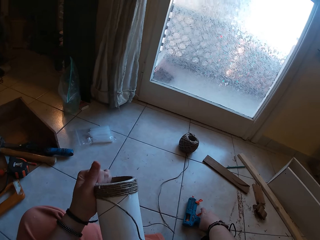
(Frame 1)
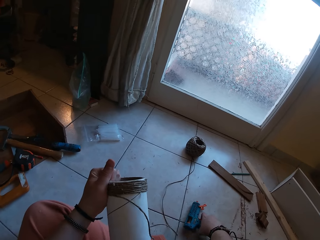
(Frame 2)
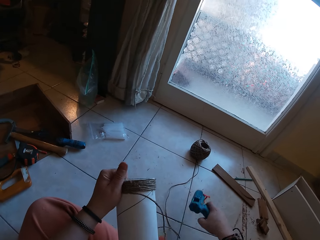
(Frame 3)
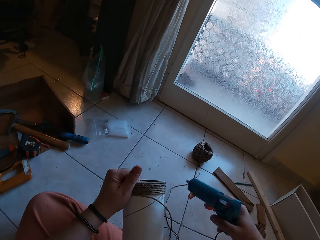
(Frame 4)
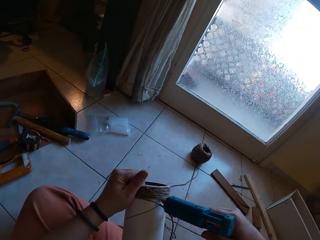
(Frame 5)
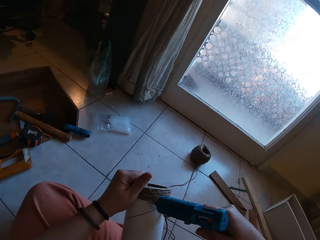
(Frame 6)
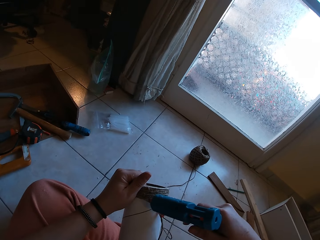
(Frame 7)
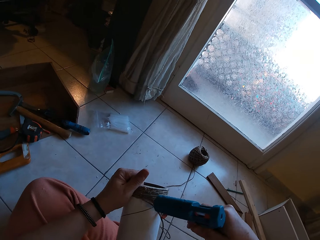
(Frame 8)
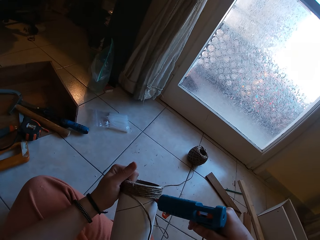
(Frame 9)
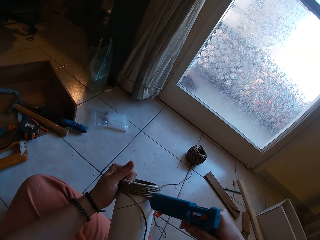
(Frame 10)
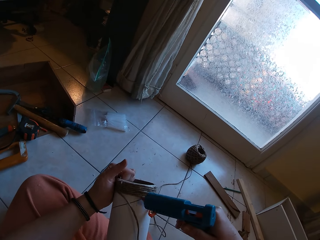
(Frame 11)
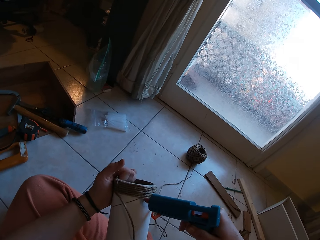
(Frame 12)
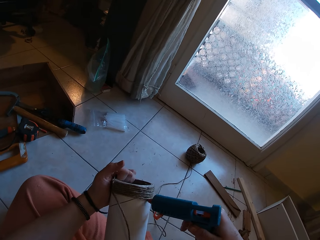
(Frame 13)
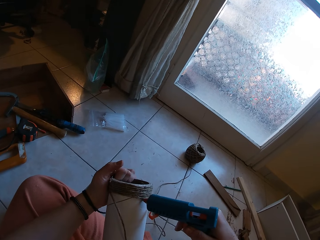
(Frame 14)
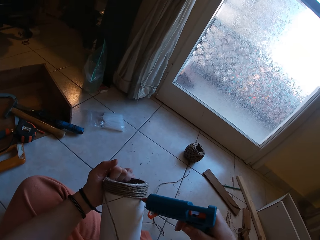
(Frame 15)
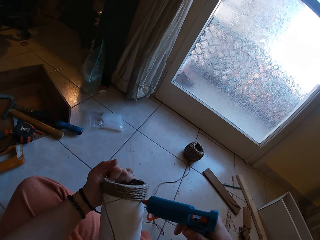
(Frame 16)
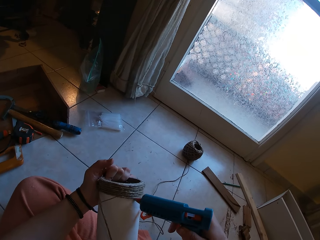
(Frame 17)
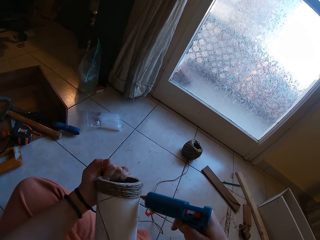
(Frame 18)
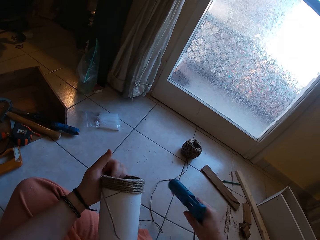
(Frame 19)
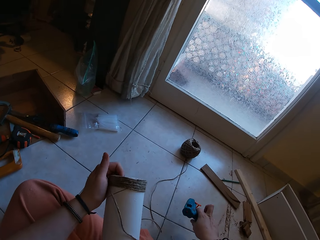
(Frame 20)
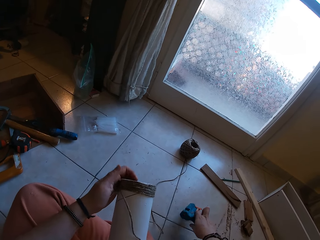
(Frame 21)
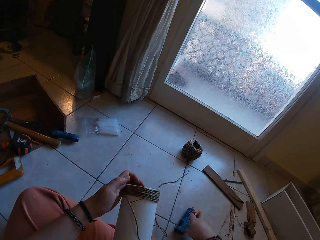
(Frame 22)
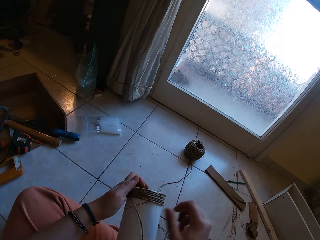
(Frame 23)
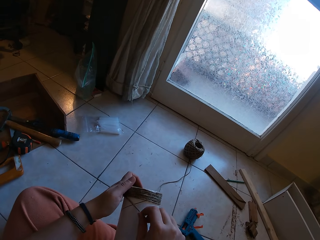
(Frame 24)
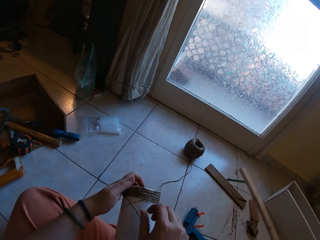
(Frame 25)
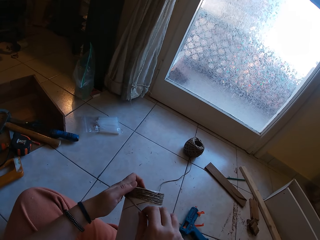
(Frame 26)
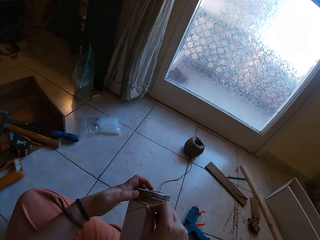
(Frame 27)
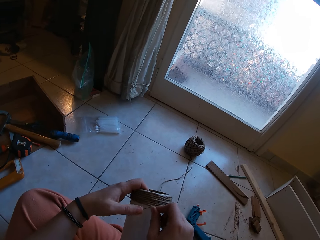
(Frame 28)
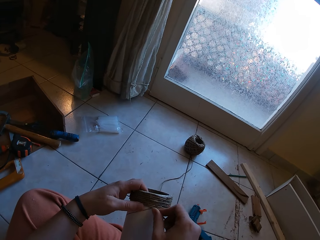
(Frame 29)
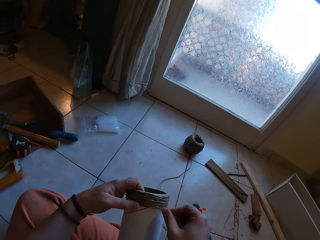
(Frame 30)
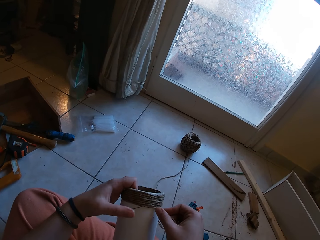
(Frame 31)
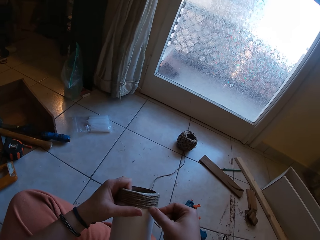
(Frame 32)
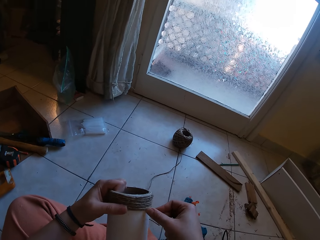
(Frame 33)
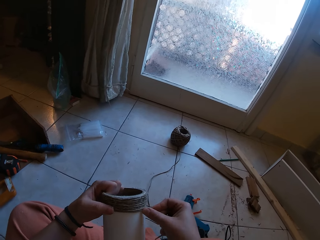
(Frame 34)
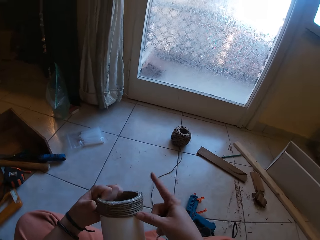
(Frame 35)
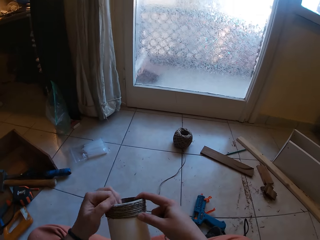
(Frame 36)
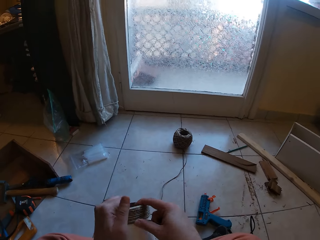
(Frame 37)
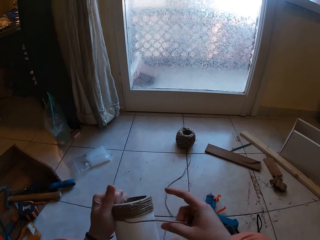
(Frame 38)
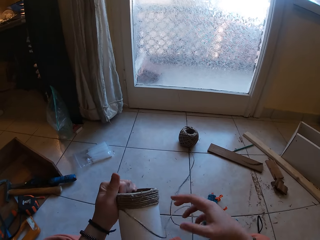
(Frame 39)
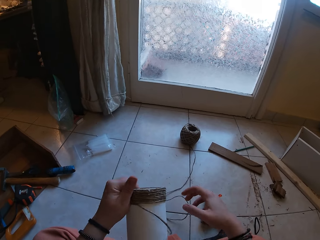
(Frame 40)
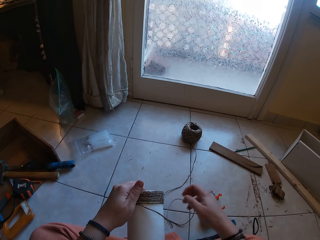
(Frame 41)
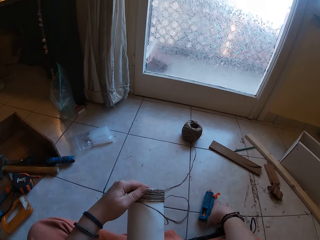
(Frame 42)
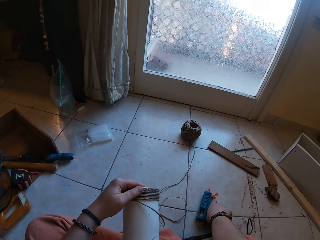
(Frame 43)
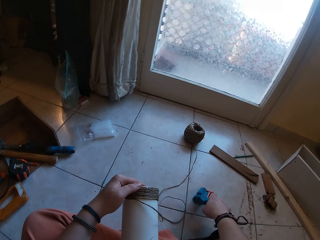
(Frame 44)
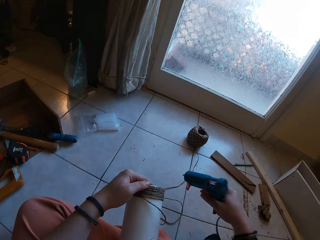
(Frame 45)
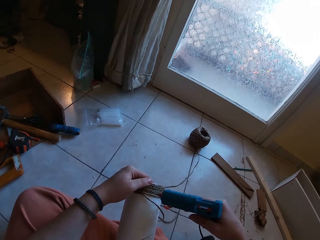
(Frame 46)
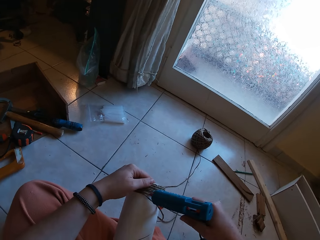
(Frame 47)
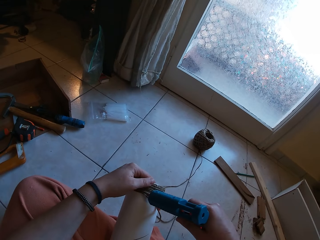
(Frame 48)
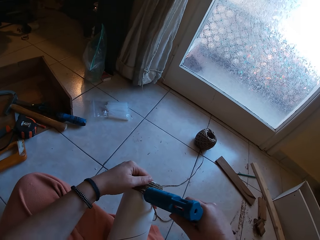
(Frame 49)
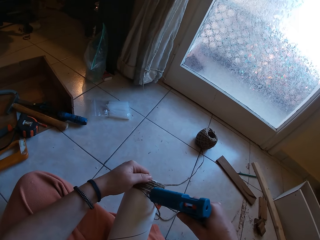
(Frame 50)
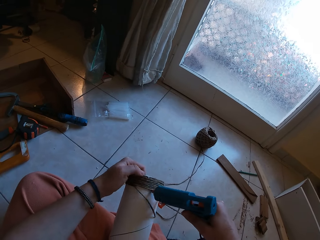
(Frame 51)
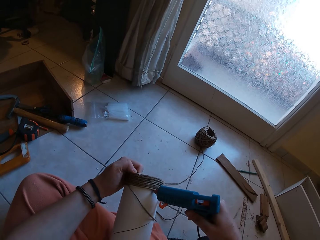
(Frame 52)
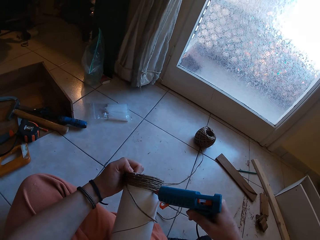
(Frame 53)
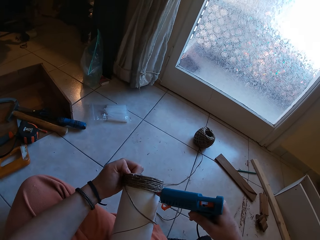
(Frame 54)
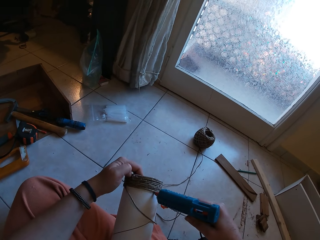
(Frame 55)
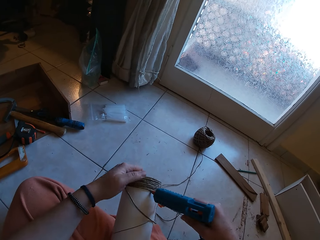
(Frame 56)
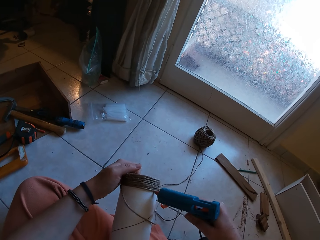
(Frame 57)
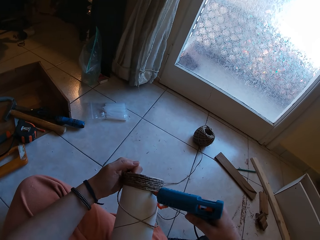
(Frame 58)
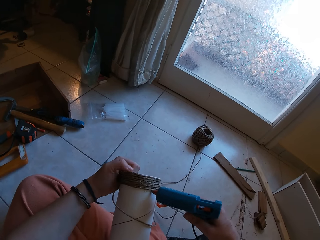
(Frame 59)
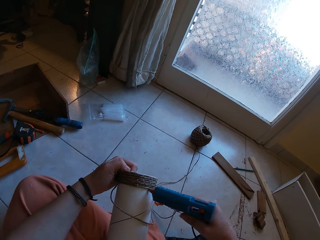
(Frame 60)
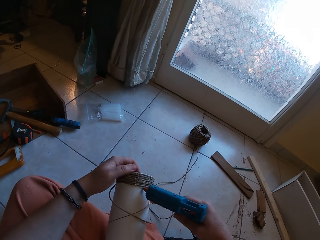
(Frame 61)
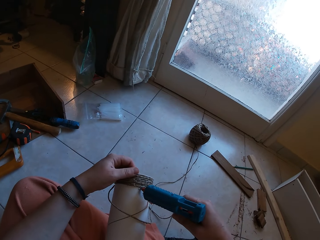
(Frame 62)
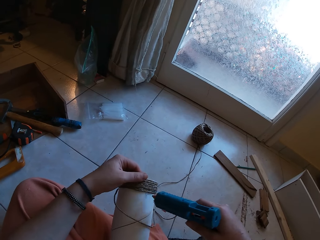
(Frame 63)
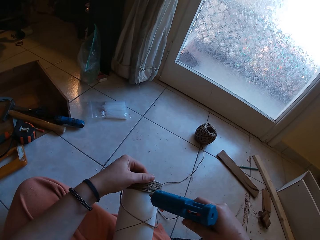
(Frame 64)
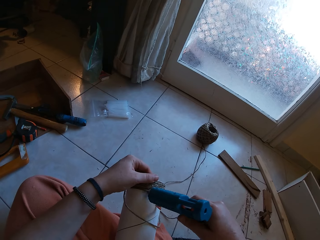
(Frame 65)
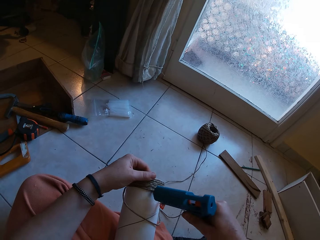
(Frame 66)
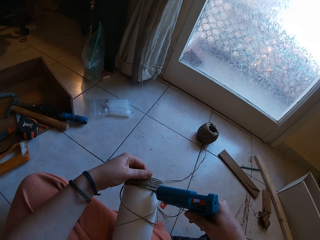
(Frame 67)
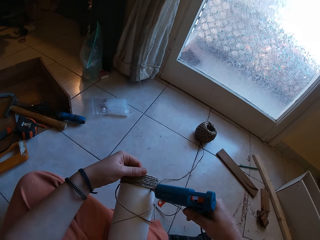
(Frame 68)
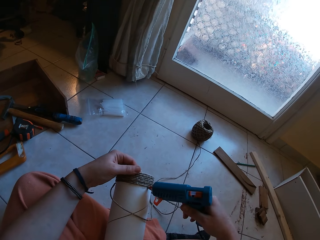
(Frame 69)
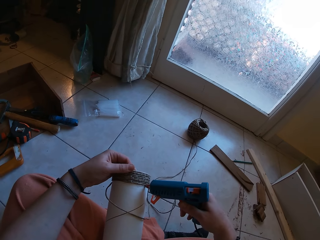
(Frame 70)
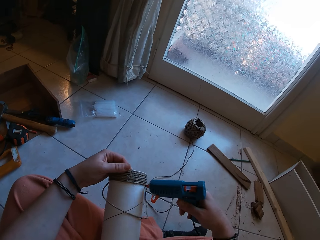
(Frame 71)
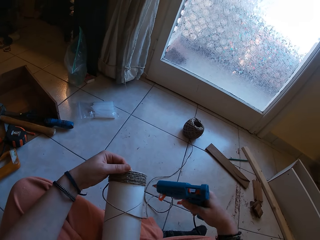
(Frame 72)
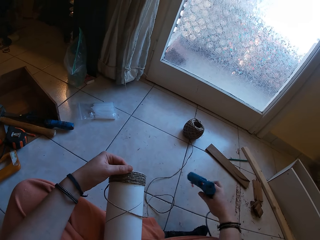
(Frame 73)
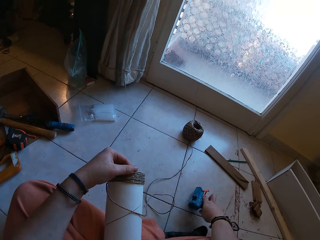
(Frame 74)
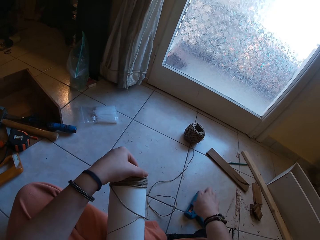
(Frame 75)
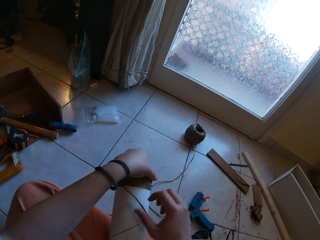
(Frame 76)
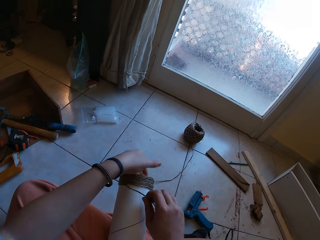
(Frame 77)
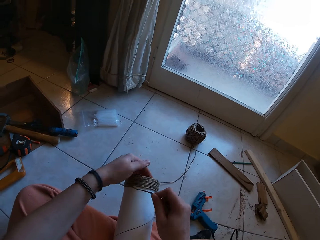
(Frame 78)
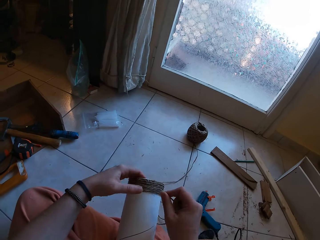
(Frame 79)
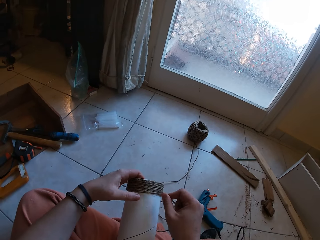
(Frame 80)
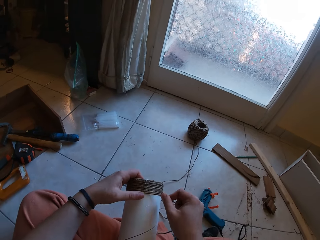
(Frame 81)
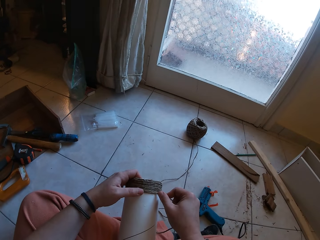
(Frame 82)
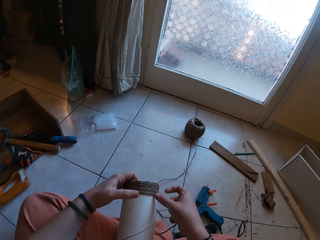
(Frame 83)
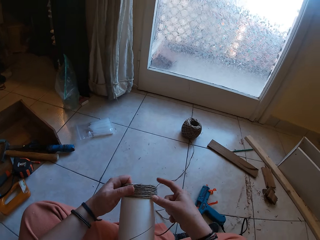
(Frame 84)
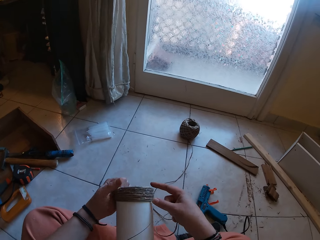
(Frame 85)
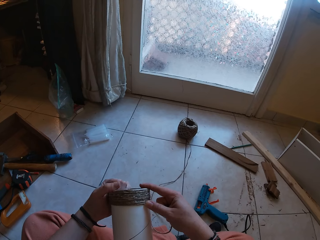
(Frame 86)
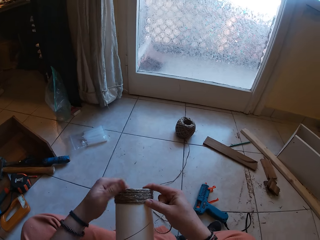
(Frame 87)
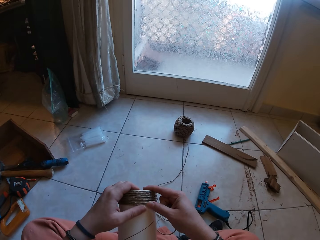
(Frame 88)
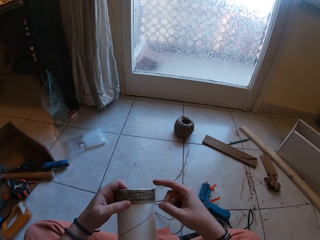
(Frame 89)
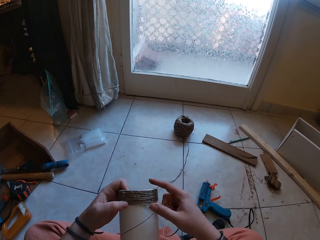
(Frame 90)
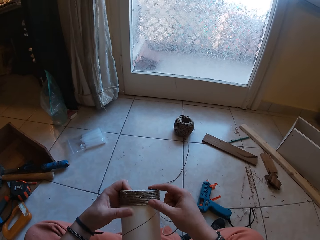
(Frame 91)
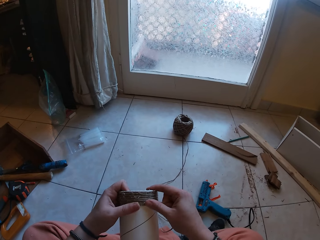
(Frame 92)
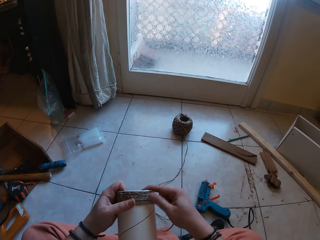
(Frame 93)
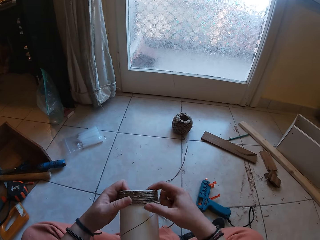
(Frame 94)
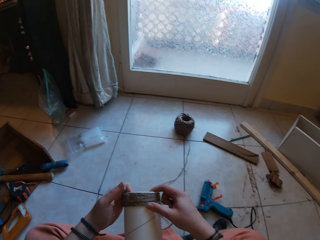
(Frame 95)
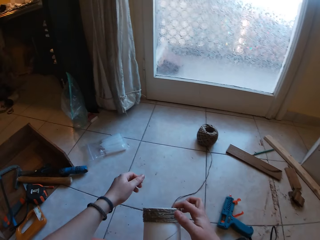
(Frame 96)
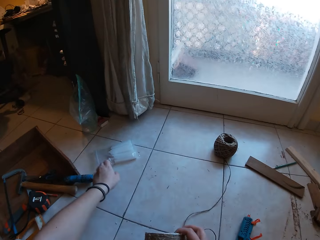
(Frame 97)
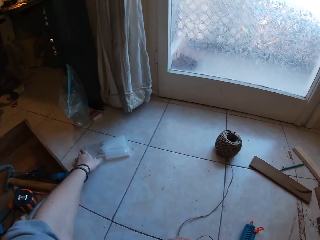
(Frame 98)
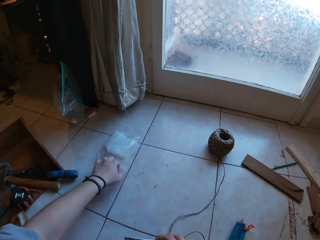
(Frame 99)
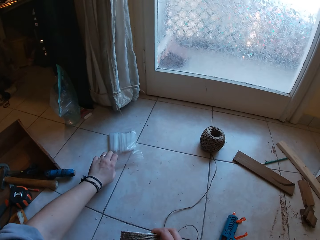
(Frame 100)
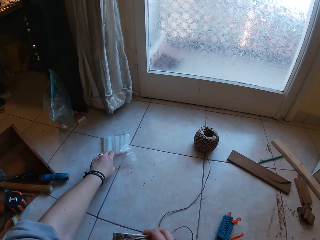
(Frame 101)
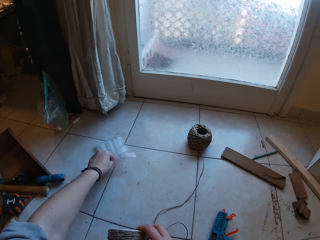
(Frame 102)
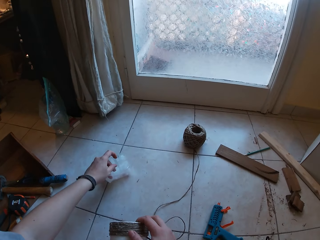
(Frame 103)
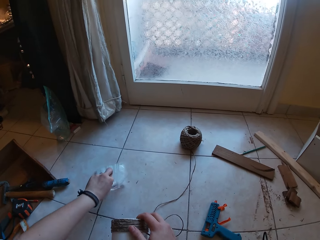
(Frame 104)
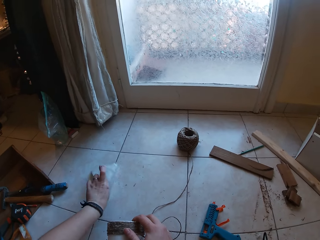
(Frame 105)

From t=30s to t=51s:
The camera wearer picks the glue gun from the floor with her right hand. She applies glue on the cardboard tube with the glue gun in her right hand. She drops the glue gun on the floor with her right hand. She rolls the twine on the cardboard tube with her right hand. She picks the glue gun from the floor with her right hand. She applies glue on the cardboard tube with the glue gun in her right hand. She applies glue on the cardboard tube with the glue gun in her right hand again. She drops the glue gun on the floor with her right hand. She rolls the twine on the cardboard tube with her right hand. She moves a glue stick pack on the floor with her right hand.
